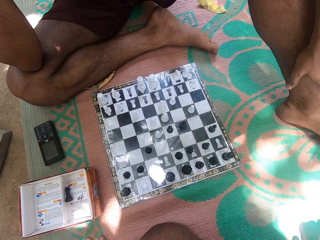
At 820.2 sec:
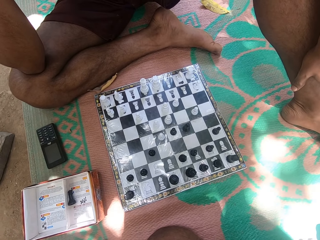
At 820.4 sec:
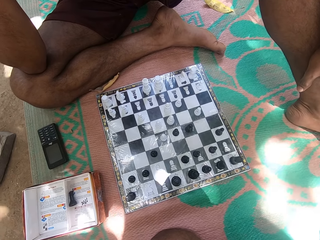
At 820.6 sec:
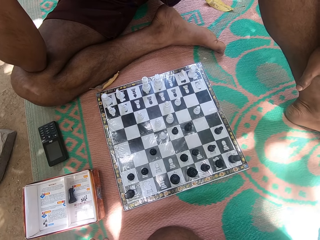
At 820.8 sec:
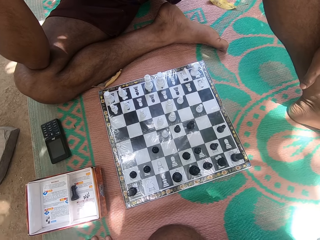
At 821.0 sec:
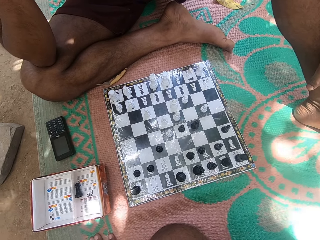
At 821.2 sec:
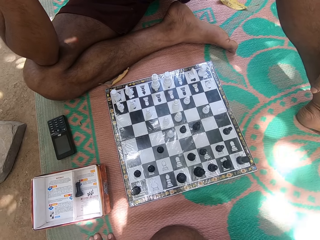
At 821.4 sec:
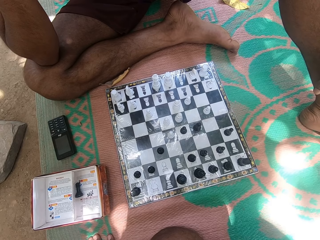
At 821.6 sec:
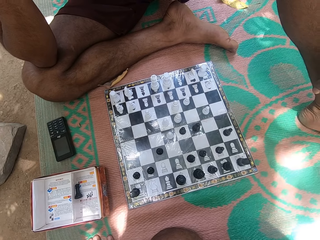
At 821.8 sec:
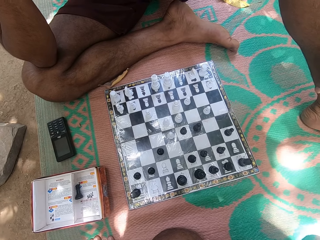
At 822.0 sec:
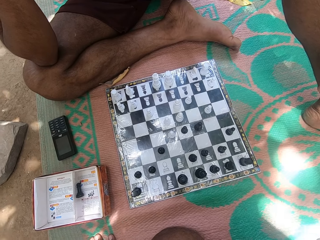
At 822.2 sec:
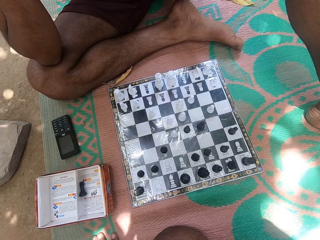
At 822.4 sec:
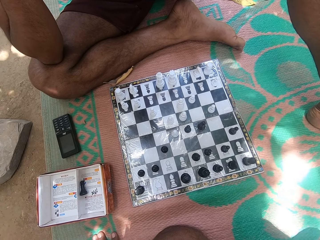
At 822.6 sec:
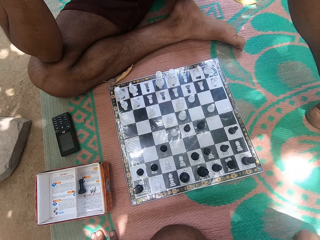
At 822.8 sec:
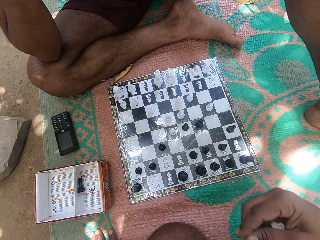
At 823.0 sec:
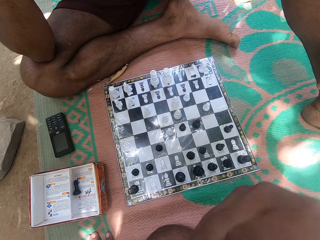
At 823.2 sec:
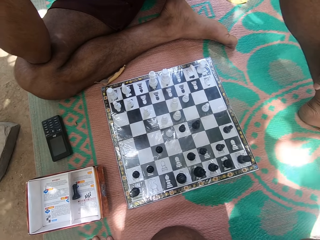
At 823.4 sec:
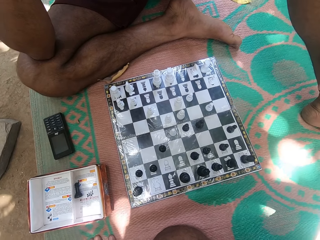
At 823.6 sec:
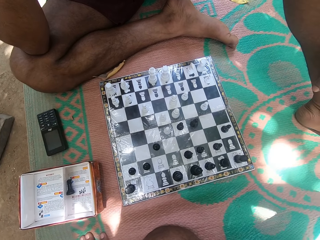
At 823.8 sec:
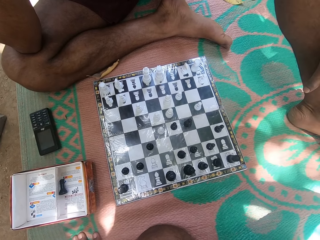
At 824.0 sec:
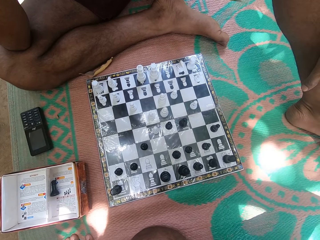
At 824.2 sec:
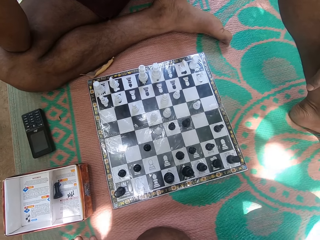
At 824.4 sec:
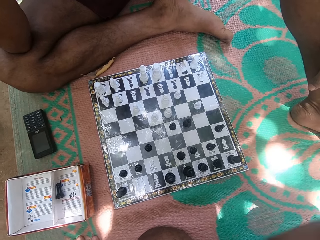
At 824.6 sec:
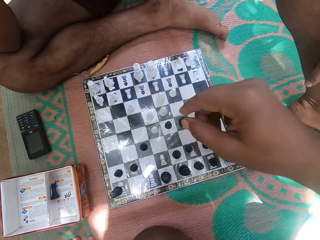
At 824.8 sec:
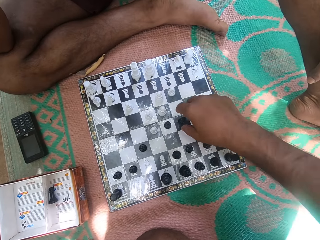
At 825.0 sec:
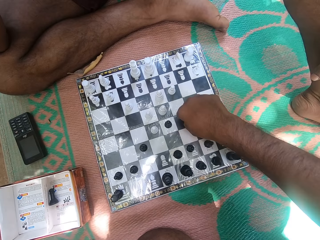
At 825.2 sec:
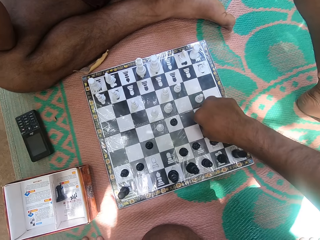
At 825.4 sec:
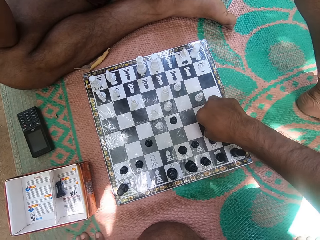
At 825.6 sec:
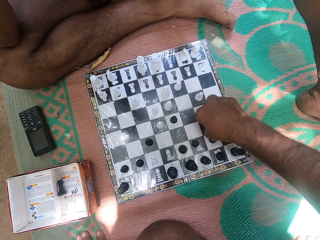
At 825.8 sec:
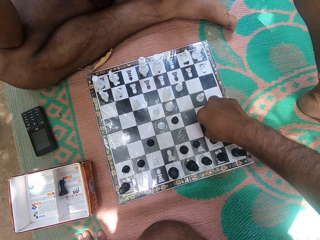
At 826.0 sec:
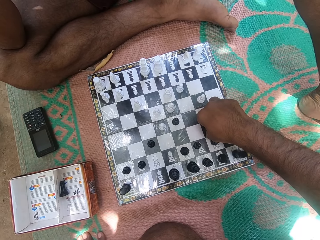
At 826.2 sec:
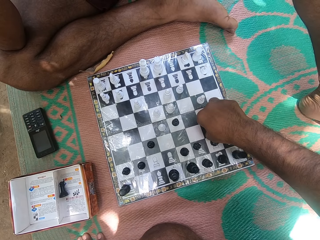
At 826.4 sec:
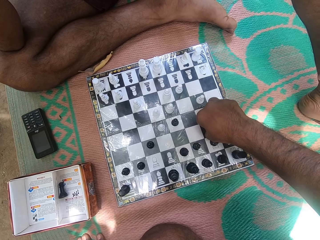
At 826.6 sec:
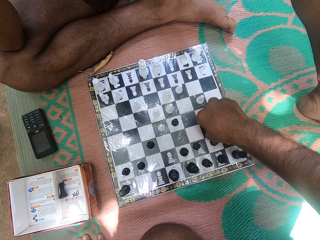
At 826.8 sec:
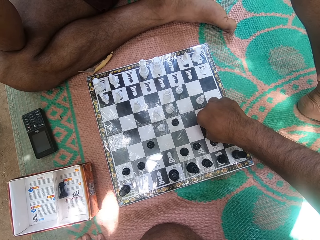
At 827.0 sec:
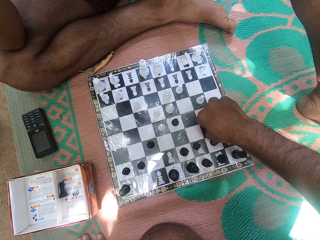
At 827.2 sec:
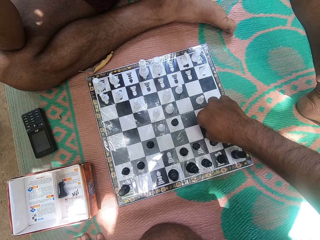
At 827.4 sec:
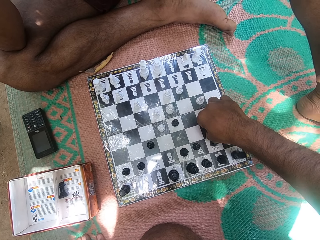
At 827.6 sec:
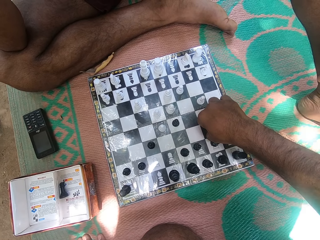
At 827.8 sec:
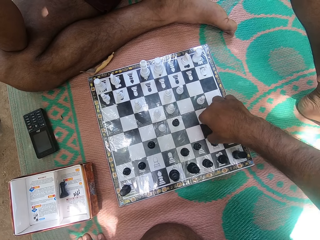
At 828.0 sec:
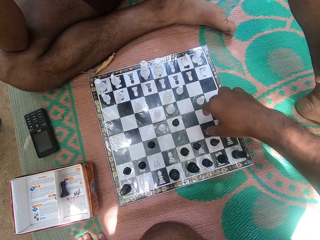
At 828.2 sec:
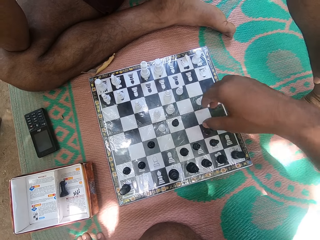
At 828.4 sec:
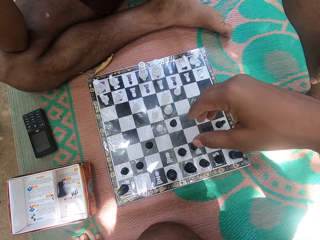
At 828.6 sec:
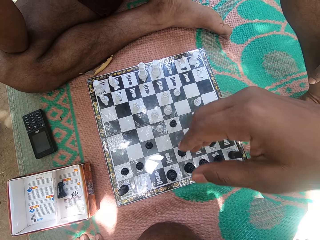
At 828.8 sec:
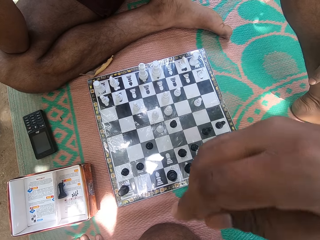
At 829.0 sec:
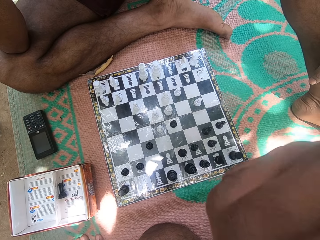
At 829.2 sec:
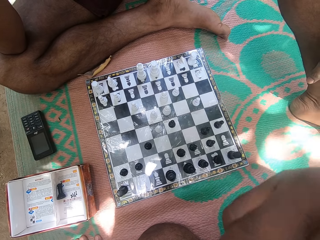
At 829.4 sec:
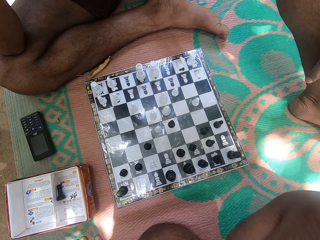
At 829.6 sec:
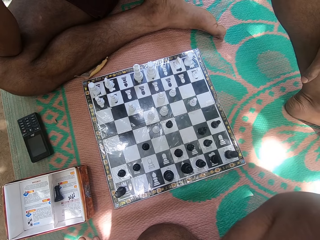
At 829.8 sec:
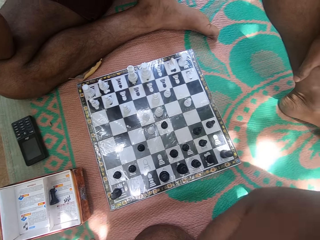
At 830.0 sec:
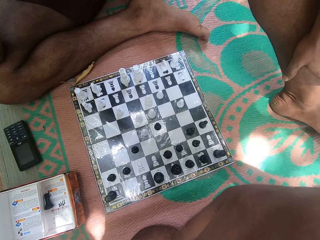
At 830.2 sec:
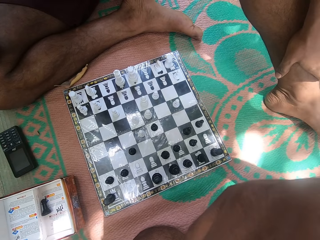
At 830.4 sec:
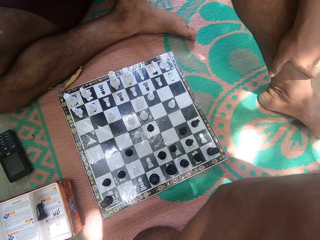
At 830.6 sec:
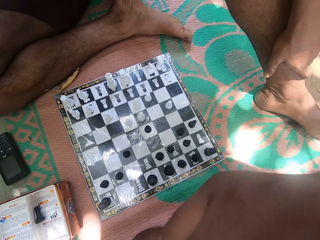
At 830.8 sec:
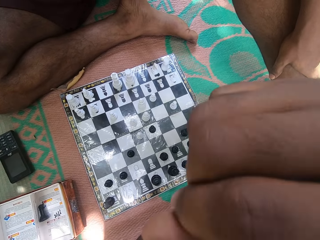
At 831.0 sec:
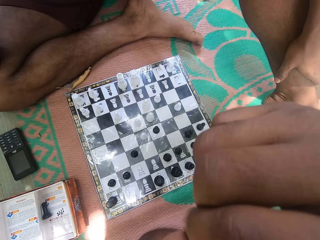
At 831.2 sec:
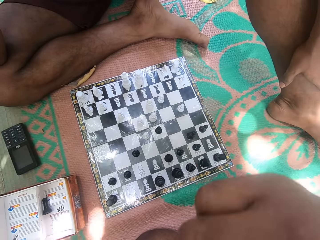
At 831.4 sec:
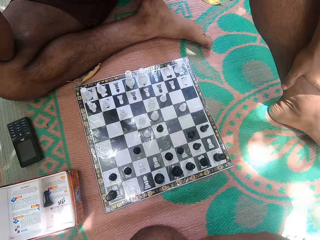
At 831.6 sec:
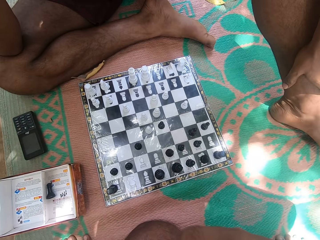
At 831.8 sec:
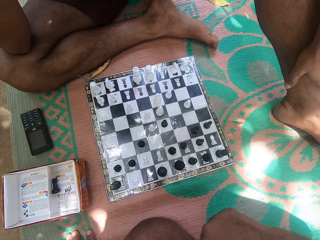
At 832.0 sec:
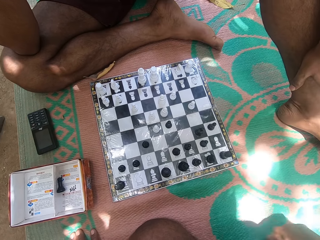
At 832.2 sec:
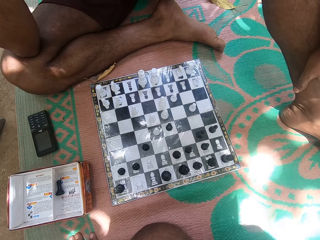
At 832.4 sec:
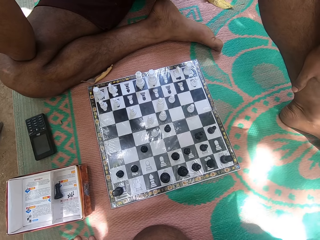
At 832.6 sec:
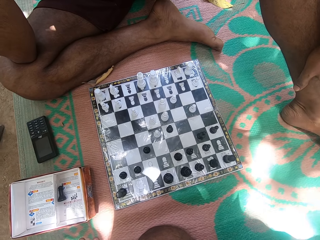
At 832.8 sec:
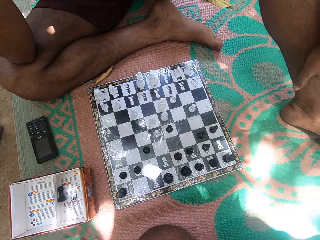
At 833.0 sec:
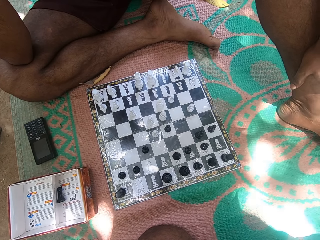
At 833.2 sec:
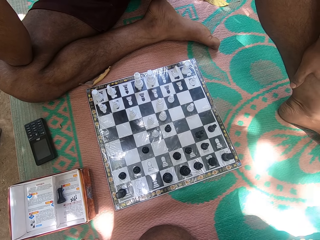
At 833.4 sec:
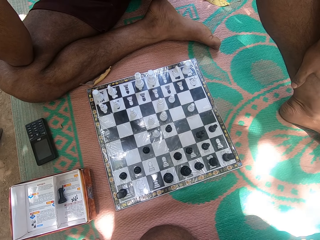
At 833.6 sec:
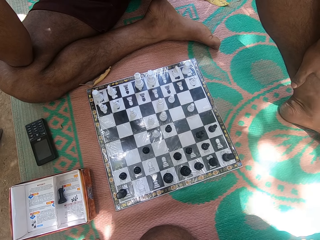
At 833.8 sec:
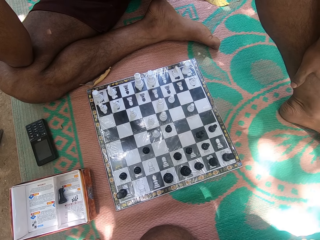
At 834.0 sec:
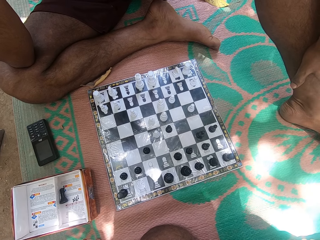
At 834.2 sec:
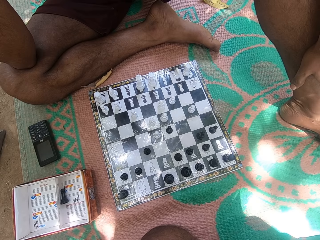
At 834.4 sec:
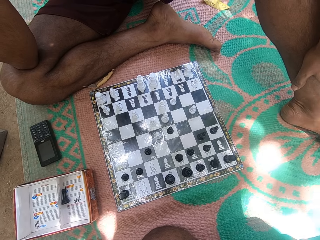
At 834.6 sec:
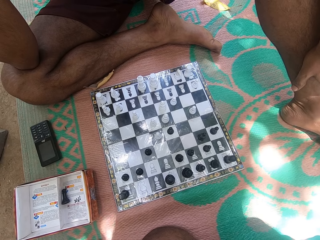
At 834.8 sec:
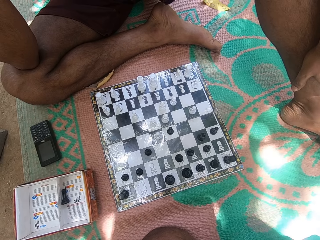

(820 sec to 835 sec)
The camera wearer lifts the right hand. They touch the face. They look at the chess board. They pick up the pawn. They hold a chess piece. They move the pawn on the chess board. They touch the face with the right hand. They look at the chess board.

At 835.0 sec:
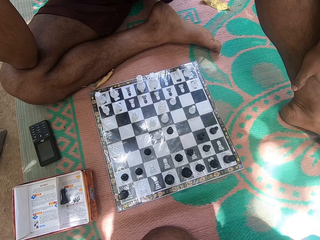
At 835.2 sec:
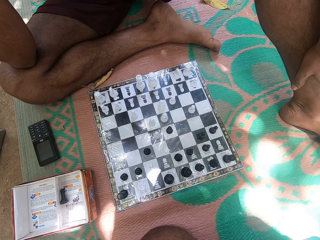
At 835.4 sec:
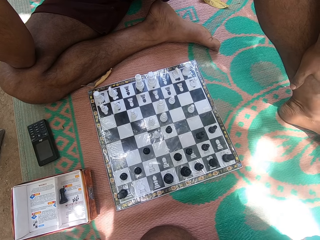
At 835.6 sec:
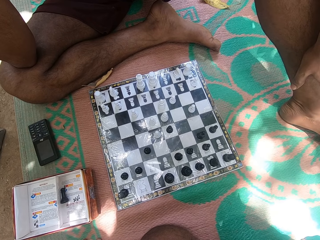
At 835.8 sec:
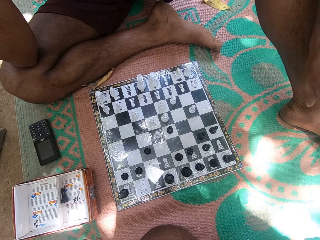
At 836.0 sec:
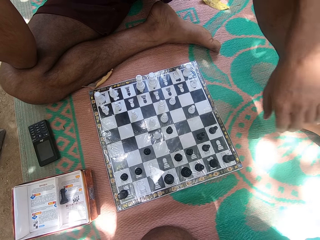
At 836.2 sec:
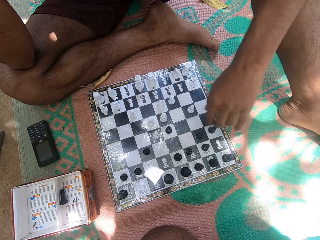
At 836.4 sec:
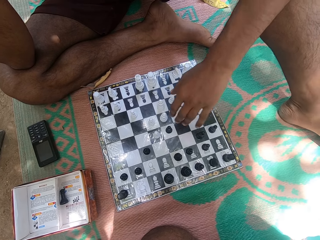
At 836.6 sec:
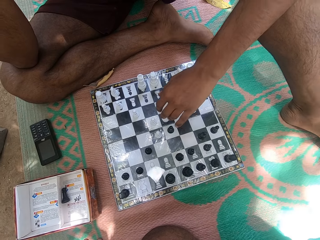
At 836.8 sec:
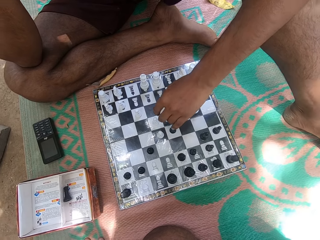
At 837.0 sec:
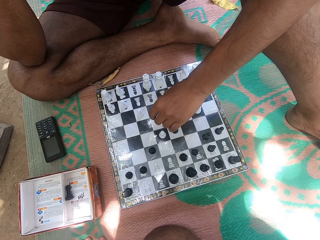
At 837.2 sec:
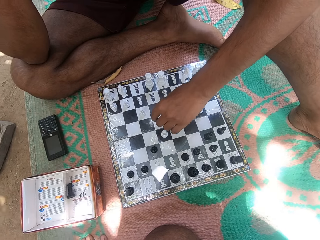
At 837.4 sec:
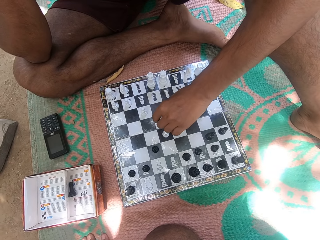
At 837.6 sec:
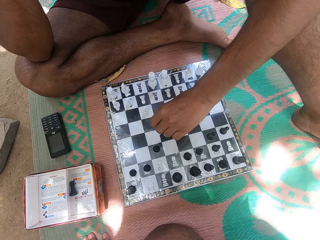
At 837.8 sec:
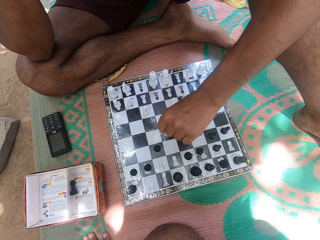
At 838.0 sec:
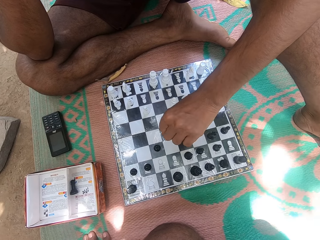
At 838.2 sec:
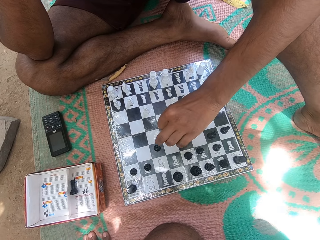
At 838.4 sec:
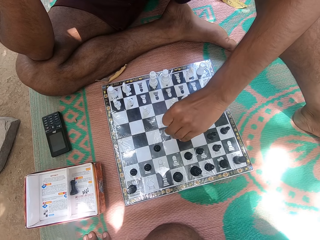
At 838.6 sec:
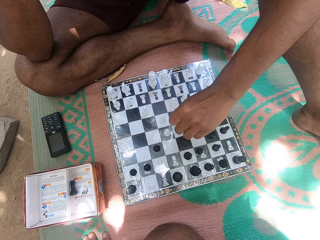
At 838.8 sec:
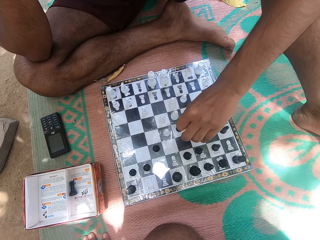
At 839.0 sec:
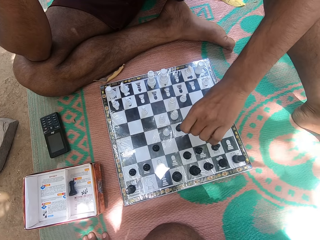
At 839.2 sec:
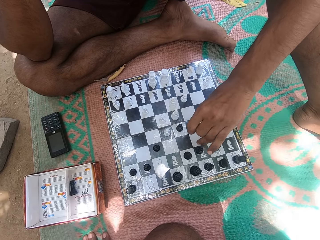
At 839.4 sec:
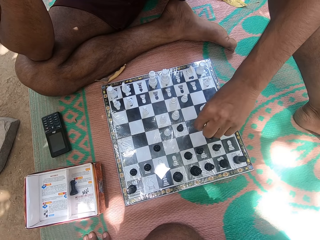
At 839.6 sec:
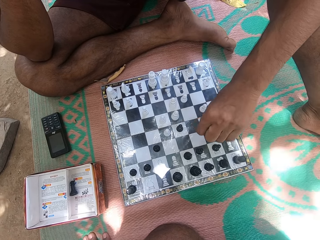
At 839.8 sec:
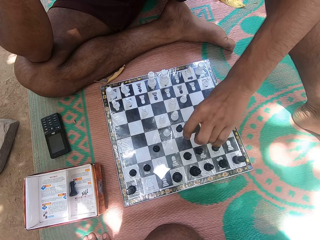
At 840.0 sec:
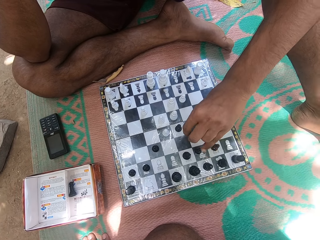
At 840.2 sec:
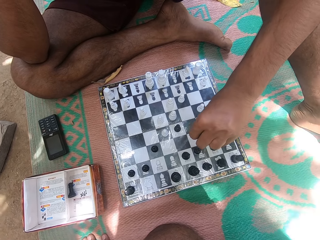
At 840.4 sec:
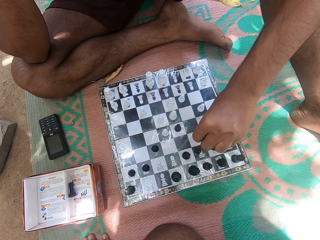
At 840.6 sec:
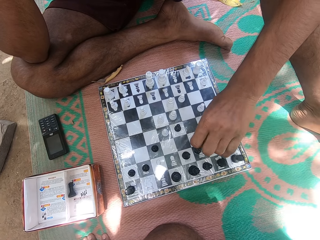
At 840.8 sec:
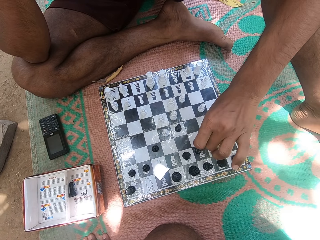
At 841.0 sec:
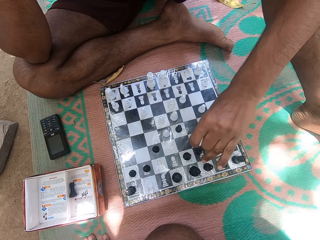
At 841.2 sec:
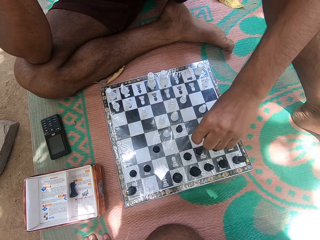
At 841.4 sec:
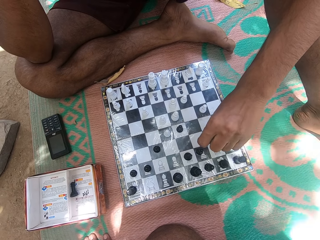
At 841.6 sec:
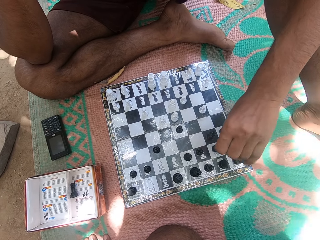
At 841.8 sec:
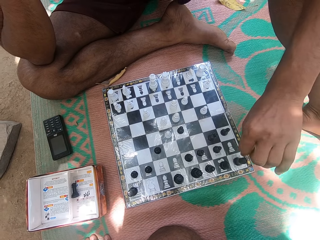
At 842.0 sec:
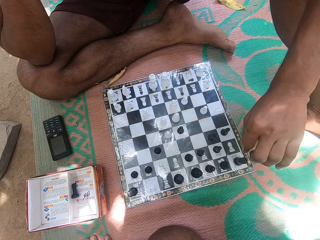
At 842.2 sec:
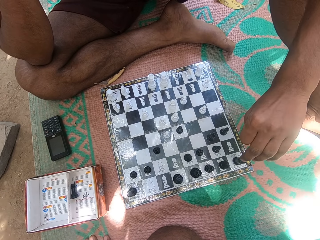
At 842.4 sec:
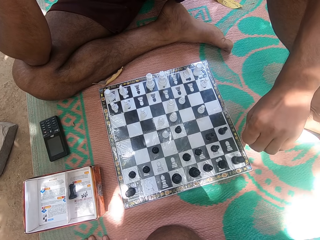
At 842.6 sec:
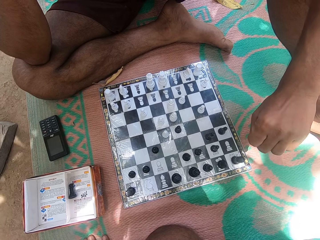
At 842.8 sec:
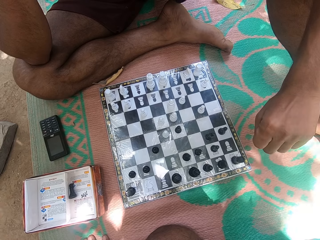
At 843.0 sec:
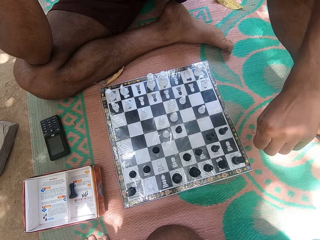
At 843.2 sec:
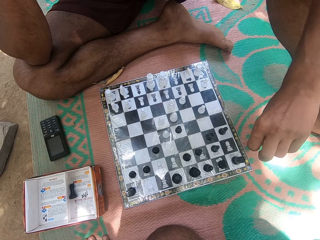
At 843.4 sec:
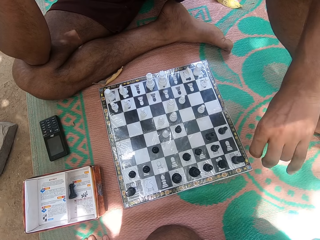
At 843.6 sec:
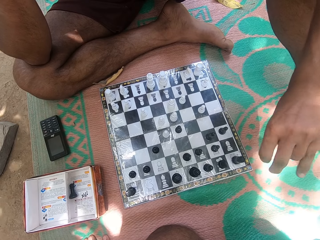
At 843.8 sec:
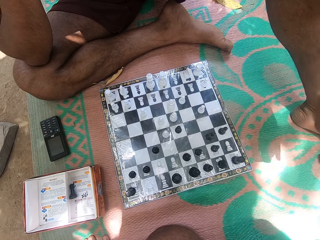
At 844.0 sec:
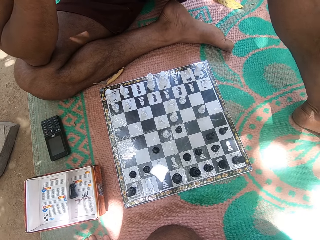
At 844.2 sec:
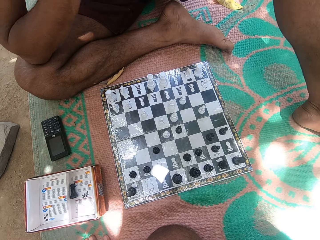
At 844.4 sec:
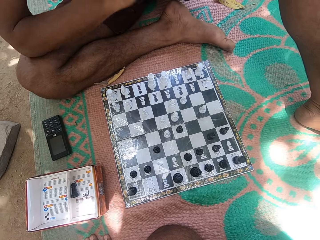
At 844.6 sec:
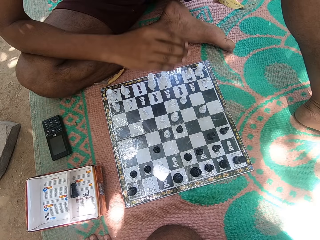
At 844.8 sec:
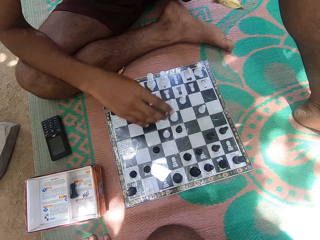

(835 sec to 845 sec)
A person touches the pawn, holds the chess piece, looks at the chess board, and moves the hand.
